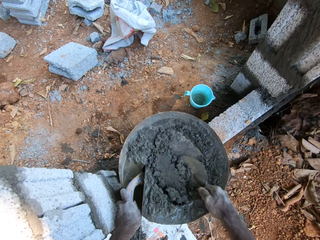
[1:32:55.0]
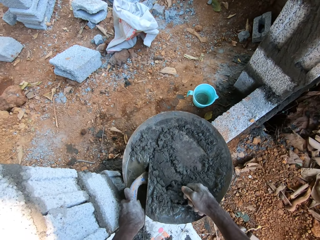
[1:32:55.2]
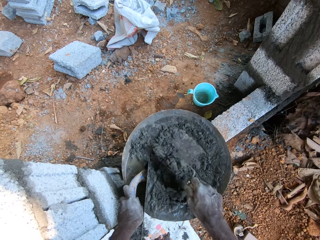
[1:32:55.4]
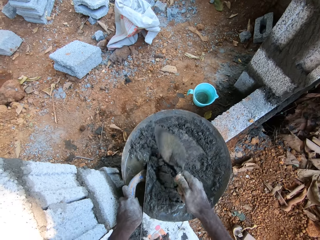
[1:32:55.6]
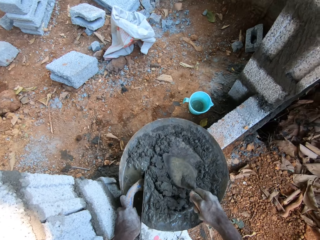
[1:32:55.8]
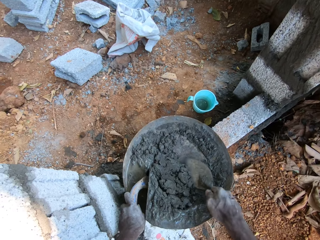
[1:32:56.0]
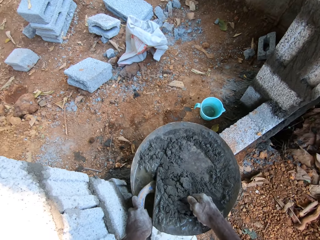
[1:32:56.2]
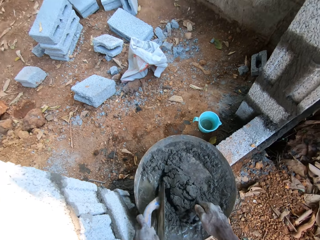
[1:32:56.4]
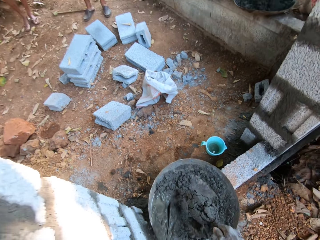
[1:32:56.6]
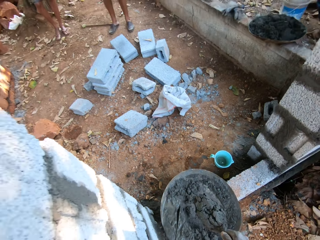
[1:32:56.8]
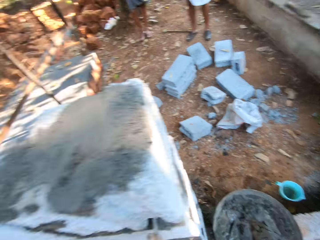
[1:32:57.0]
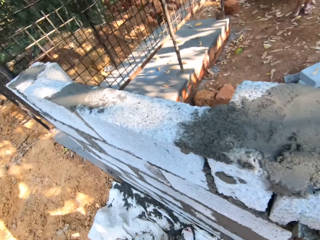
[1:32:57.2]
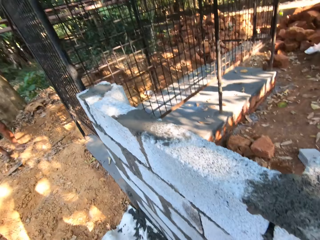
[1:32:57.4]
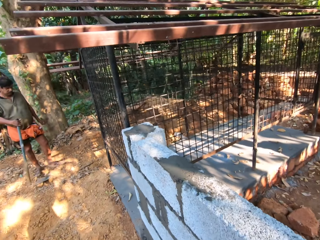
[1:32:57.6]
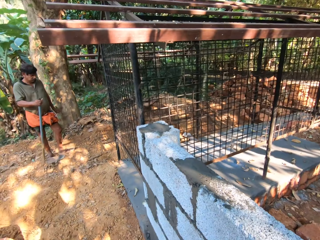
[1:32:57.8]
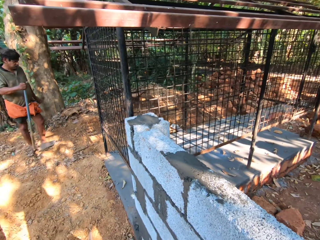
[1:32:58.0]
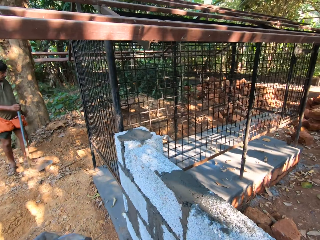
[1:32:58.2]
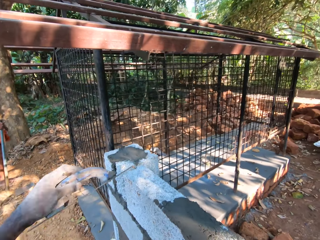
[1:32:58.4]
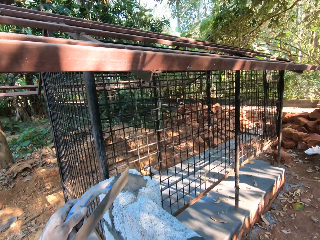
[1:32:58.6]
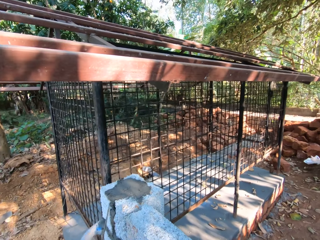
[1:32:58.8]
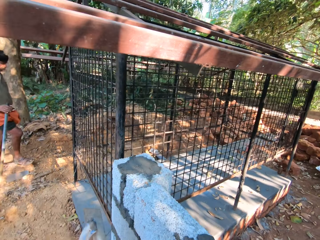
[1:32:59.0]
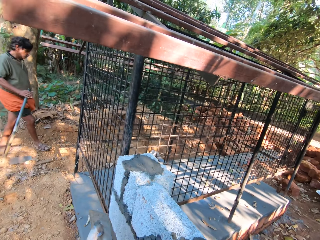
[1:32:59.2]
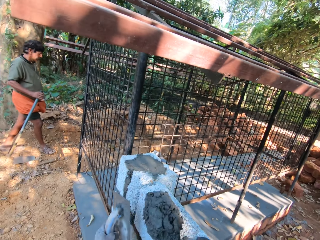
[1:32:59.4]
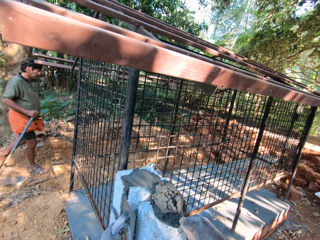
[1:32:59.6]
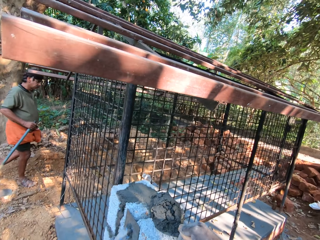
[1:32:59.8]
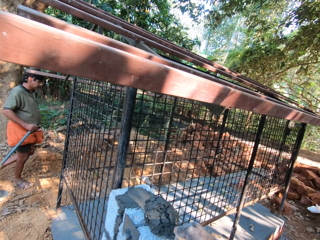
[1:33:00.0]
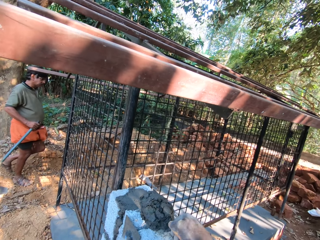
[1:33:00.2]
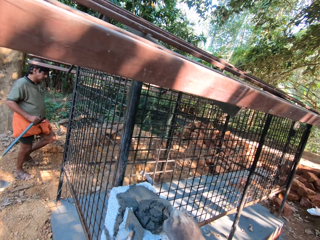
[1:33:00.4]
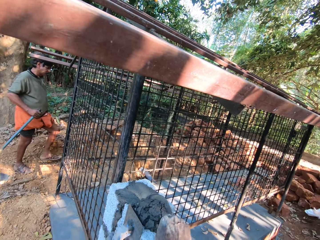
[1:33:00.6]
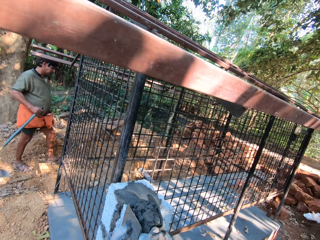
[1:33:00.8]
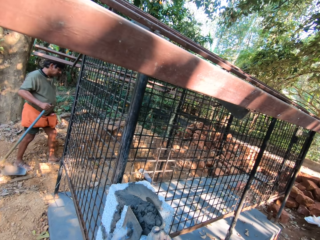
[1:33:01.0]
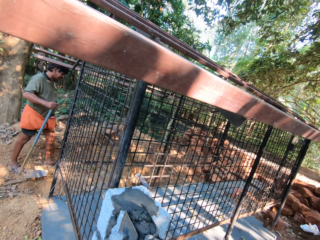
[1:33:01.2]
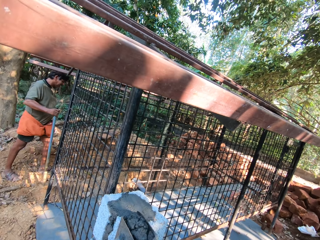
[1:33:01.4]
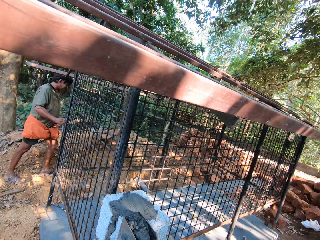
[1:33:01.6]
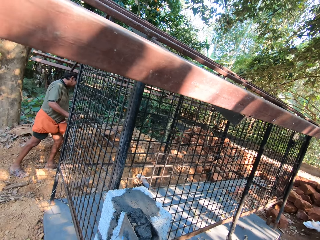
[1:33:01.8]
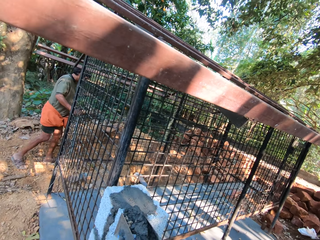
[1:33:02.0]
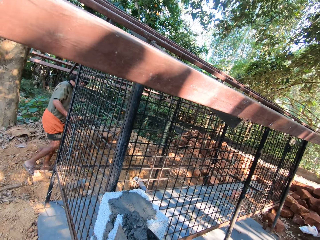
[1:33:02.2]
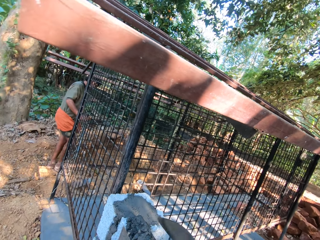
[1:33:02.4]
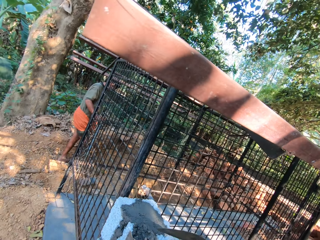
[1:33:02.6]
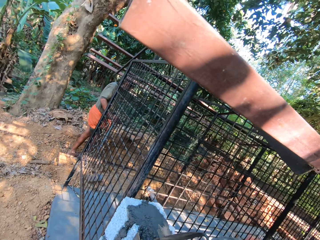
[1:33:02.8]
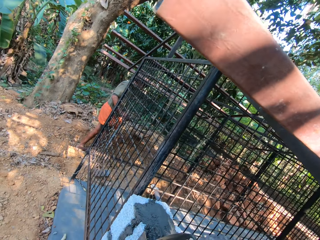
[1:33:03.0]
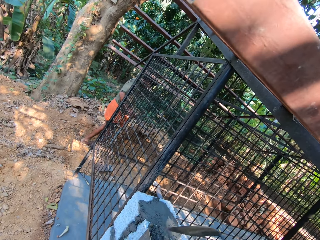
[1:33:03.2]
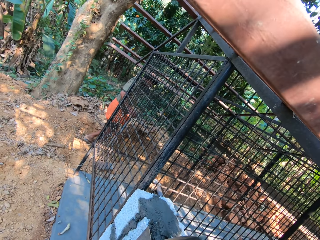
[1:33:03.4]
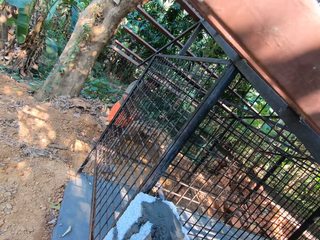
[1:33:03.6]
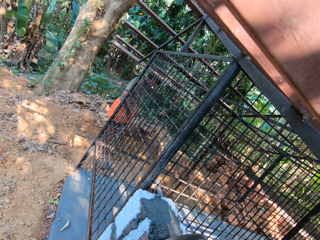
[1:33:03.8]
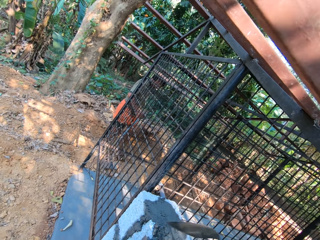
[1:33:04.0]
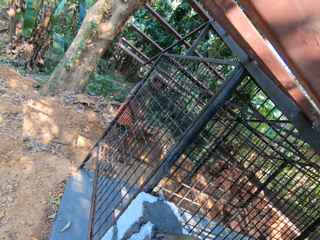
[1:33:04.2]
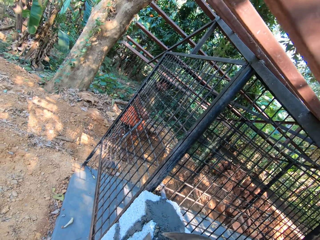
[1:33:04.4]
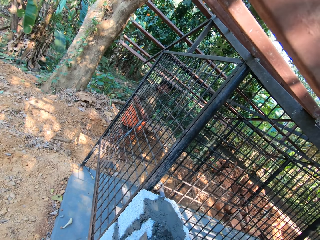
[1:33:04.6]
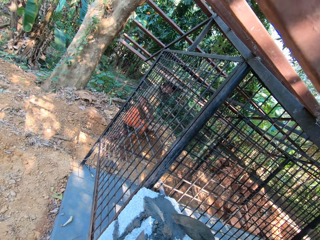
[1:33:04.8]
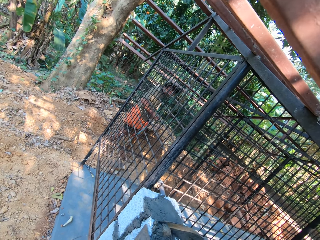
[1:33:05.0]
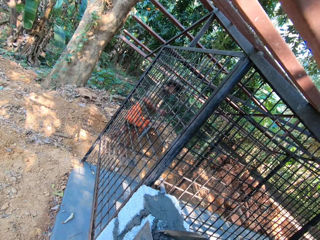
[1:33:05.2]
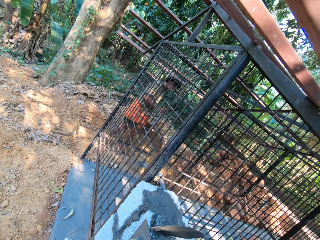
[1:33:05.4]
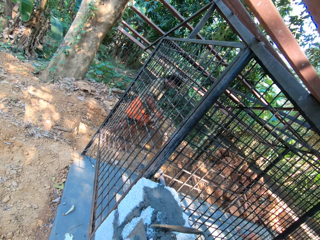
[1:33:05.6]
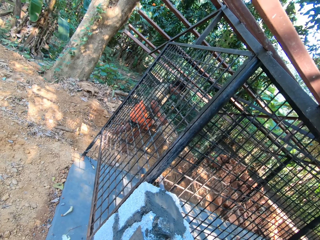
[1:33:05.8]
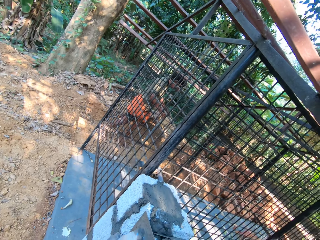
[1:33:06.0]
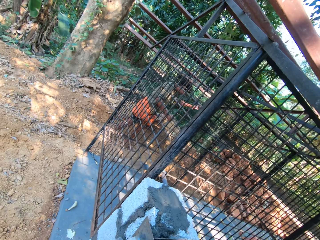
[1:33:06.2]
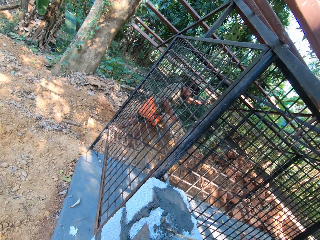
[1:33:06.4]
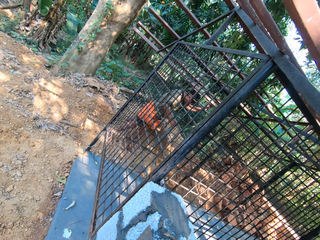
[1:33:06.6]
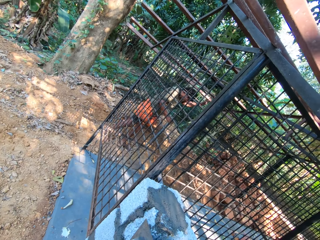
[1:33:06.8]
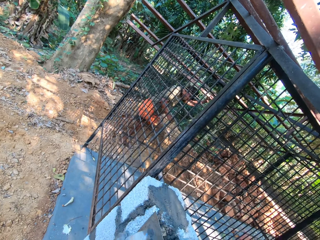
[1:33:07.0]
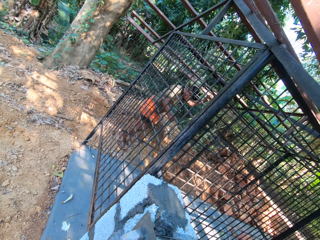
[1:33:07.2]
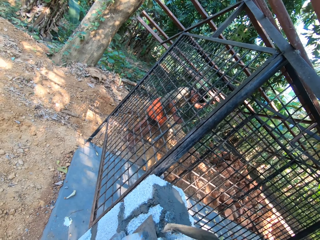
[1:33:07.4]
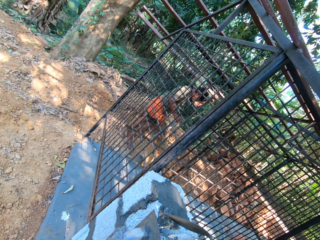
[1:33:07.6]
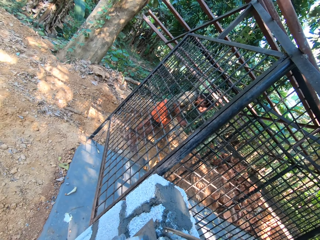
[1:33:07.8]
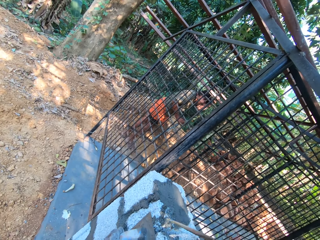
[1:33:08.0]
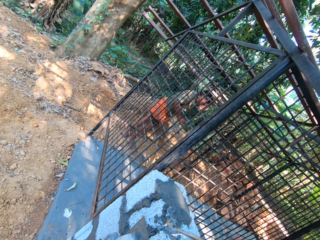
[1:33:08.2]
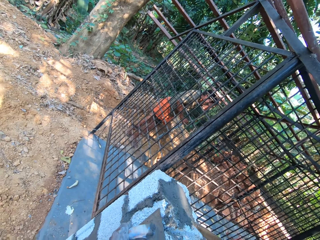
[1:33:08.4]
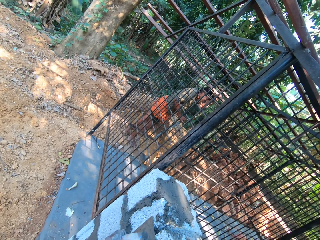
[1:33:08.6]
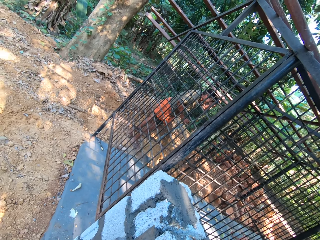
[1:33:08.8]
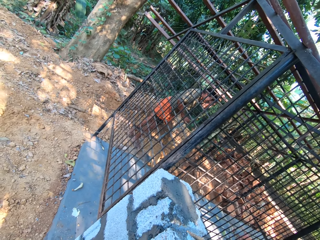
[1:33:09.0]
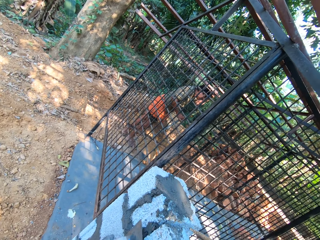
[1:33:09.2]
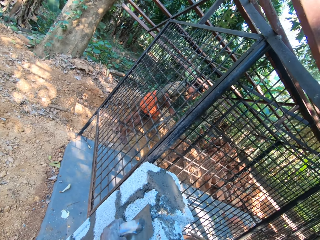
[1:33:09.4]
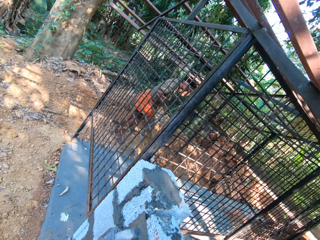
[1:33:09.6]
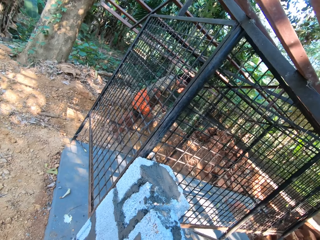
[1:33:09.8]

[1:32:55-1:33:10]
The camera wearer takes the mortar or concrete with the brick trowel in his right hand. He walks left. A man holds a hoe with his right hand. The camera wearer places the wooden float on the brickwork with his left hand. He scoops the mortar in the brickwork with the brick trowel in his right hand, in the space between the bricks. He pours the concrete in between the bricks. The man moves the hoe with his right hand and raises his left hand. The camera wearer smoothens the brickwork with the wooden float with his left hand.

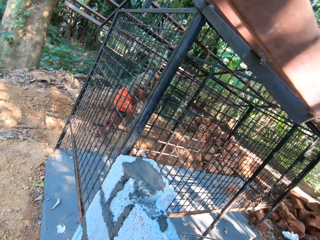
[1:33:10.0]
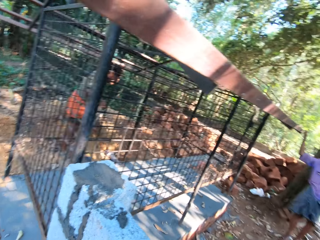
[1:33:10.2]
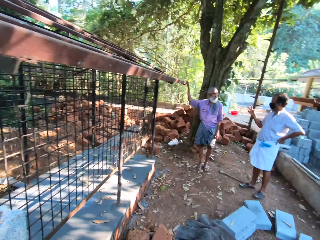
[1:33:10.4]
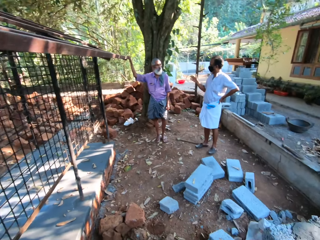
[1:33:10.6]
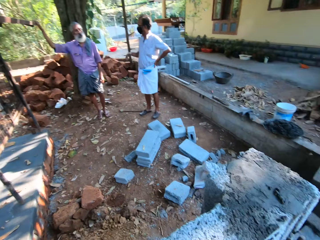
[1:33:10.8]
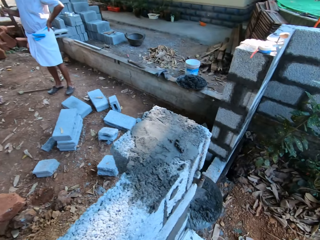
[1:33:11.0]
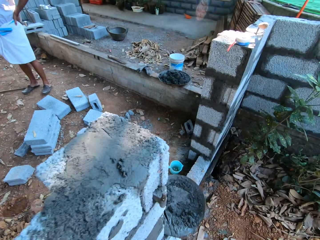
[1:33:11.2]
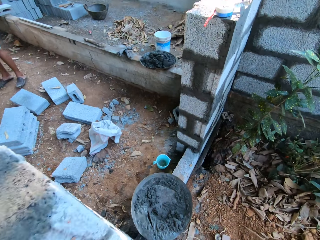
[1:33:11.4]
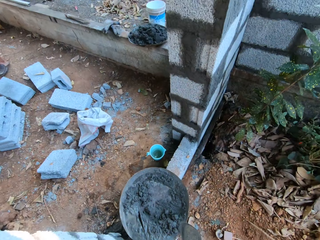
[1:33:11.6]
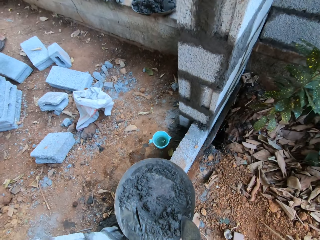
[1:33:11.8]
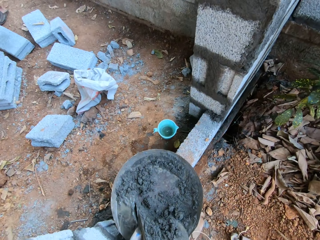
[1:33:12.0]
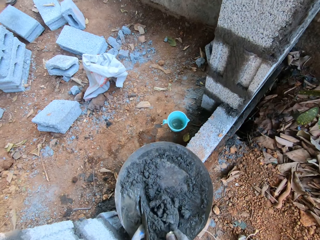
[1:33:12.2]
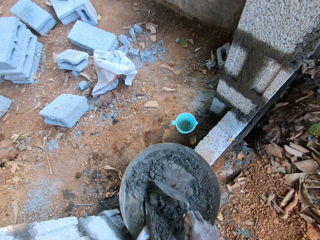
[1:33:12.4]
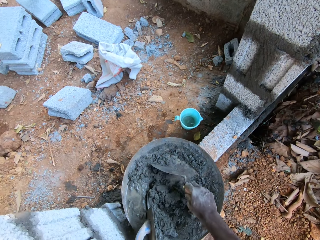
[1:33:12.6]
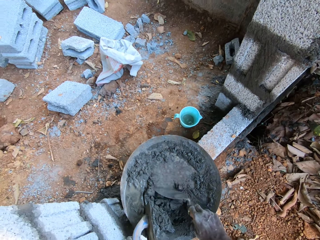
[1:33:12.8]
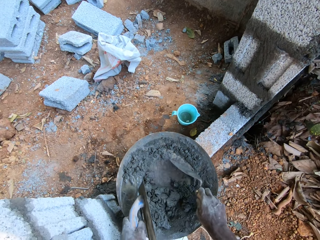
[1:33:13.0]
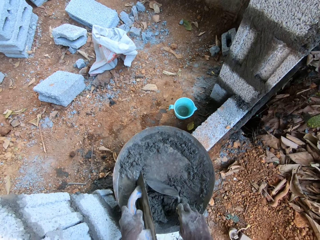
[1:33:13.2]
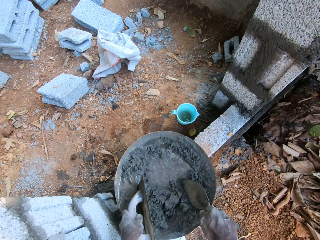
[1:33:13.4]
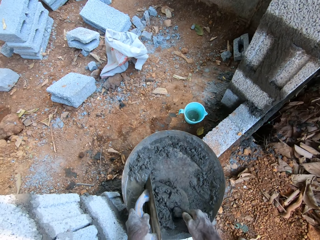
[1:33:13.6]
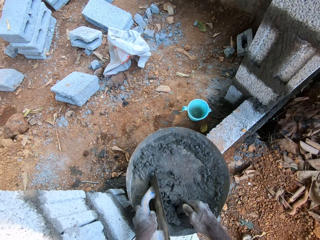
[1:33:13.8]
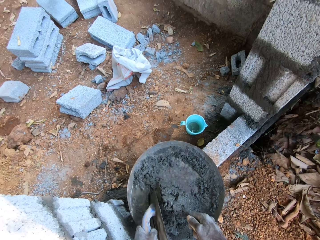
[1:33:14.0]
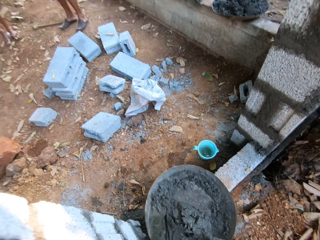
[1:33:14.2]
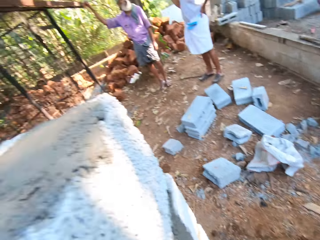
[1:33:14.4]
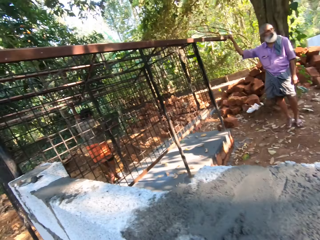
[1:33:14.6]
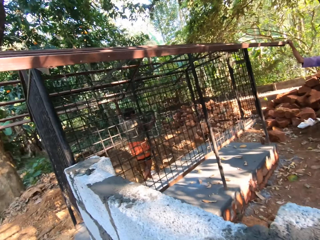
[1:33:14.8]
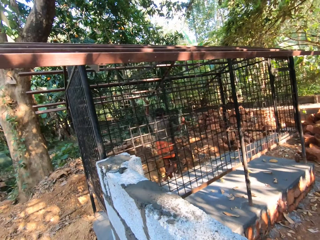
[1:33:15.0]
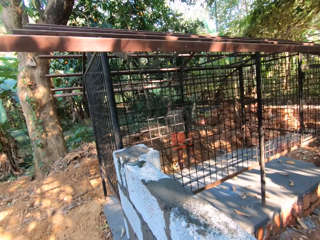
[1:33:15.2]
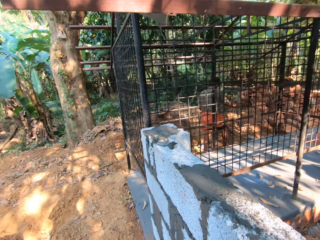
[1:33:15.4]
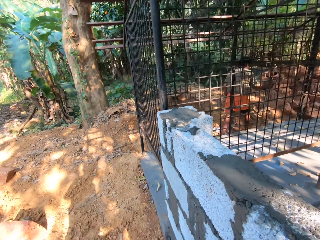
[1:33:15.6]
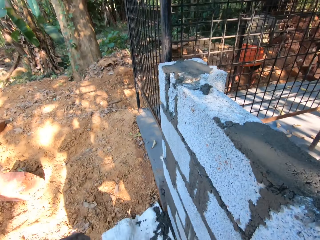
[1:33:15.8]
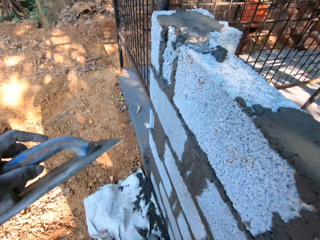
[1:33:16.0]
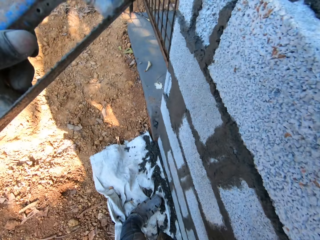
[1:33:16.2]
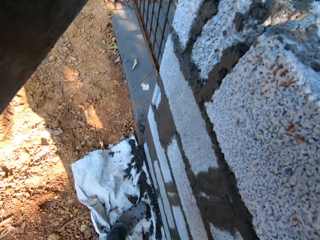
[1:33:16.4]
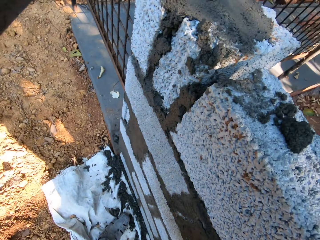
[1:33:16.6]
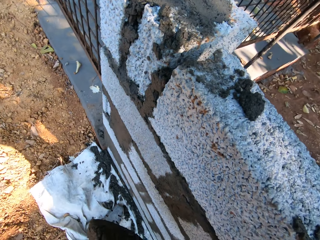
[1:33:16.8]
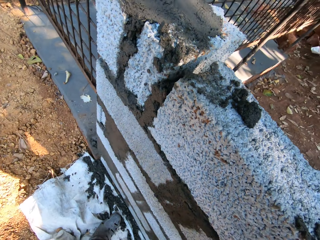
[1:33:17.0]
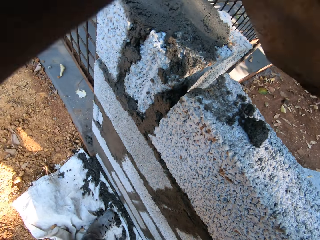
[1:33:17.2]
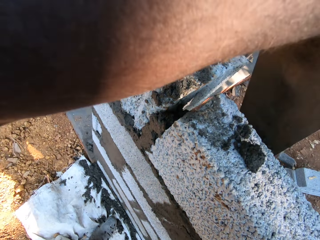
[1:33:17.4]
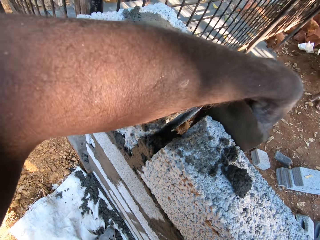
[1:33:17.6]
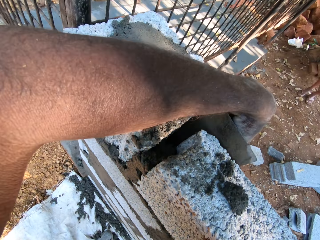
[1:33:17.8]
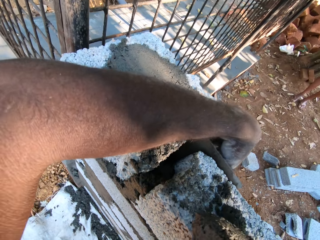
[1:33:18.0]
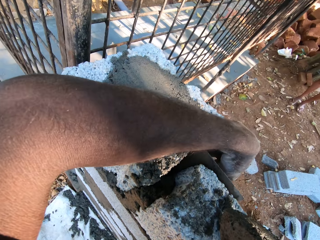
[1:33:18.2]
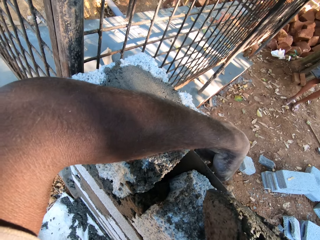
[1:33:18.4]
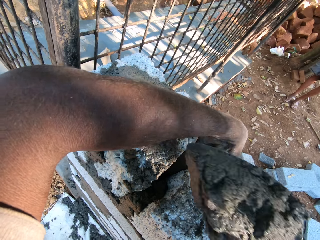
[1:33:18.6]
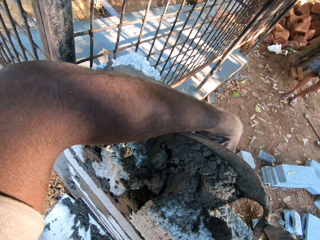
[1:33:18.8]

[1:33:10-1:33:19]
The camera wearer walks right. He gathers the mortar in the head pan with the brick trowel in his right hand. He places the wooden float in the head pan with his left hand. He mixes concrete in the bowl. He takes the mortar with the brick trowel in his right hand. He walks left. He places the wooden float on the brickwork with his left hand.
